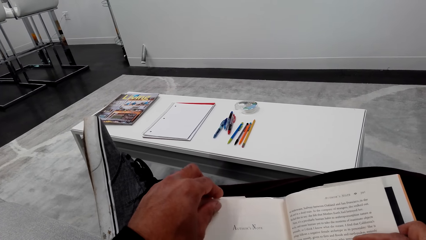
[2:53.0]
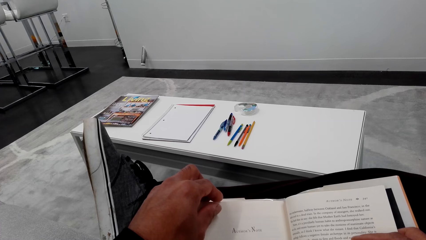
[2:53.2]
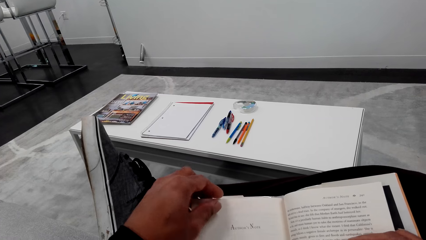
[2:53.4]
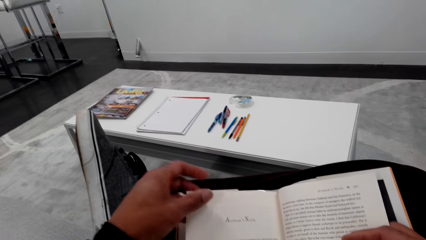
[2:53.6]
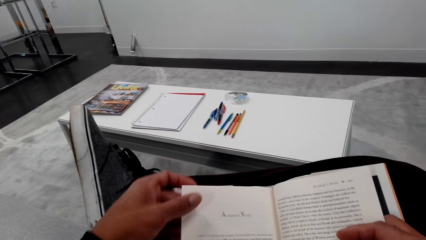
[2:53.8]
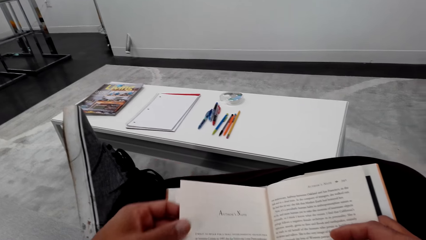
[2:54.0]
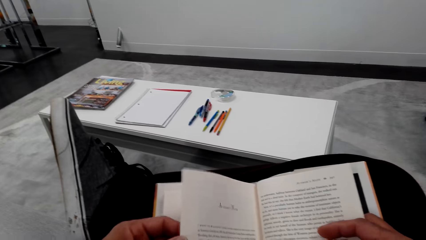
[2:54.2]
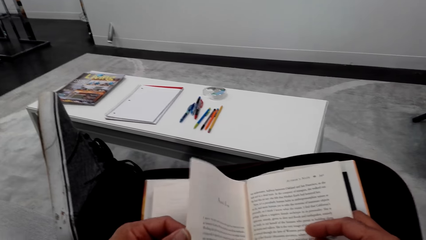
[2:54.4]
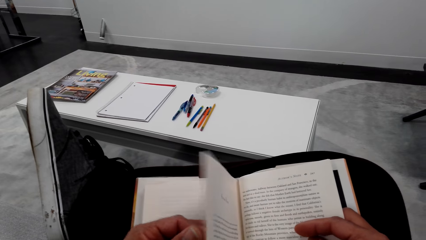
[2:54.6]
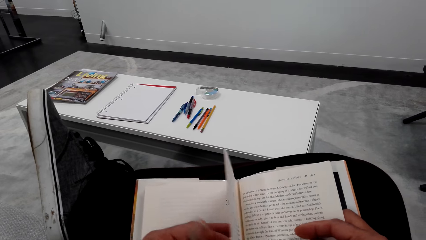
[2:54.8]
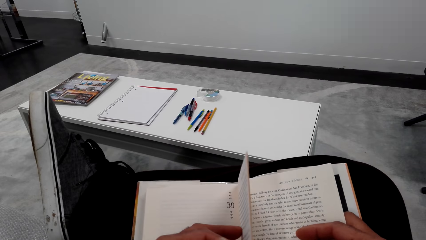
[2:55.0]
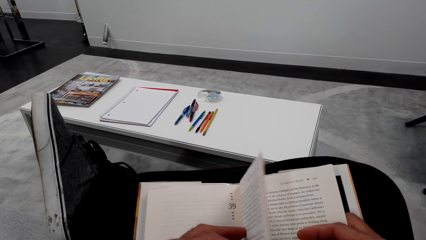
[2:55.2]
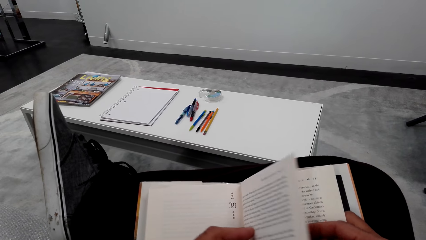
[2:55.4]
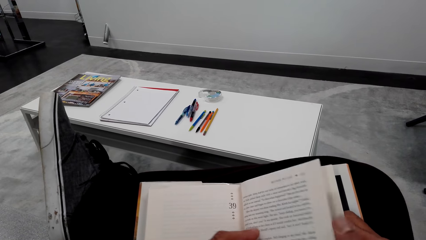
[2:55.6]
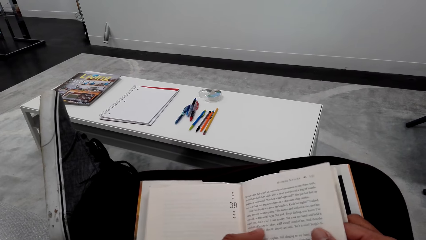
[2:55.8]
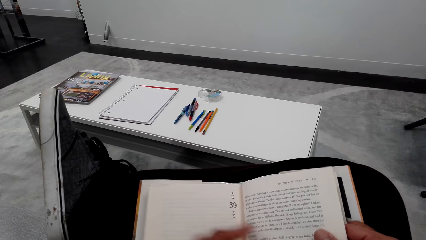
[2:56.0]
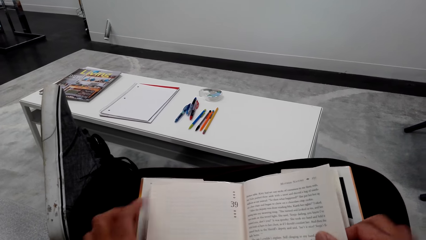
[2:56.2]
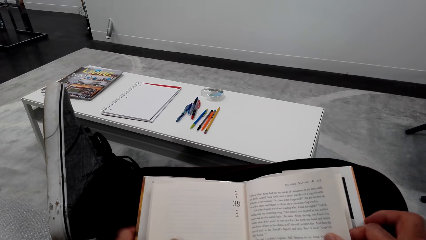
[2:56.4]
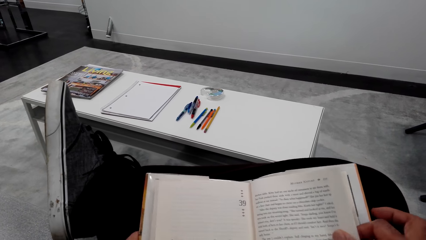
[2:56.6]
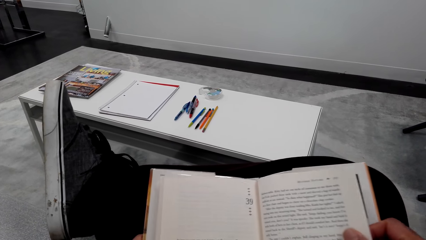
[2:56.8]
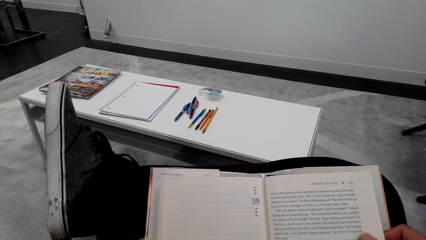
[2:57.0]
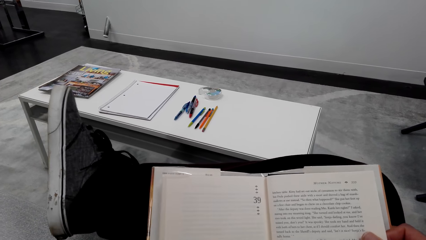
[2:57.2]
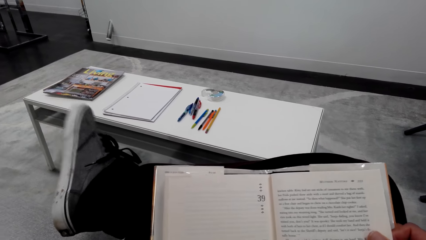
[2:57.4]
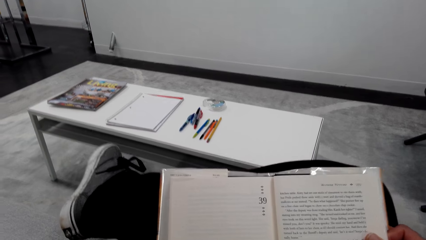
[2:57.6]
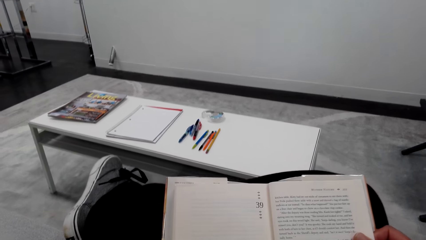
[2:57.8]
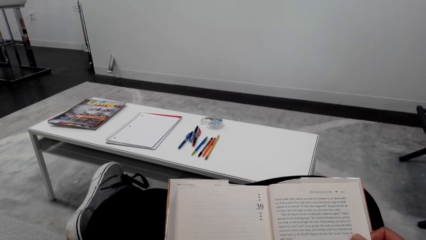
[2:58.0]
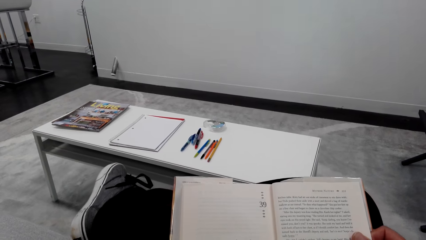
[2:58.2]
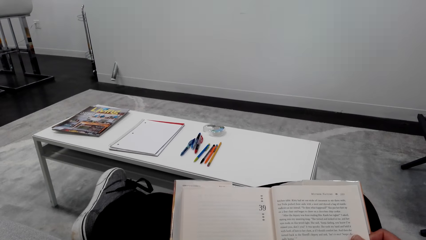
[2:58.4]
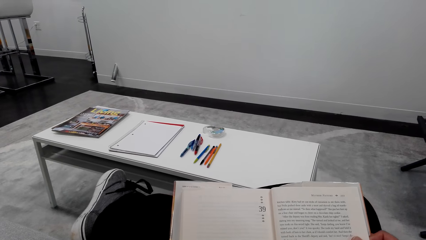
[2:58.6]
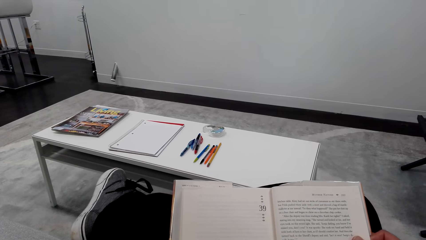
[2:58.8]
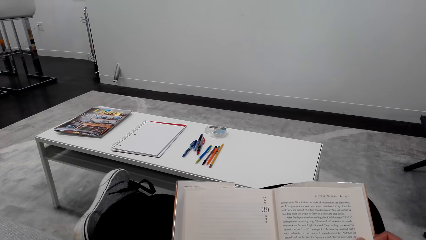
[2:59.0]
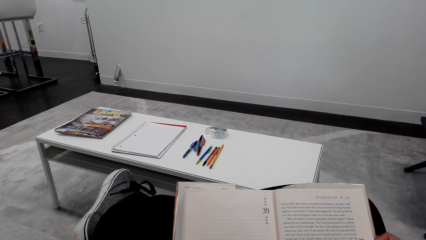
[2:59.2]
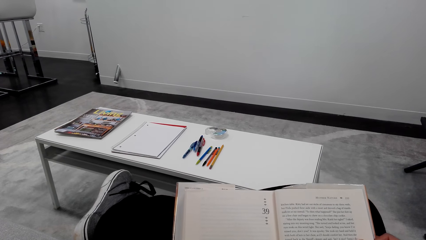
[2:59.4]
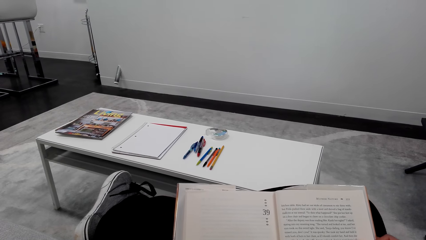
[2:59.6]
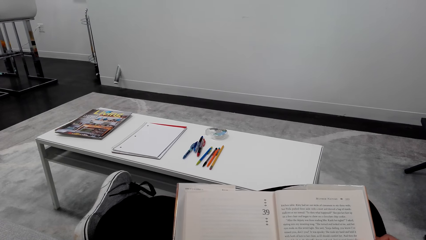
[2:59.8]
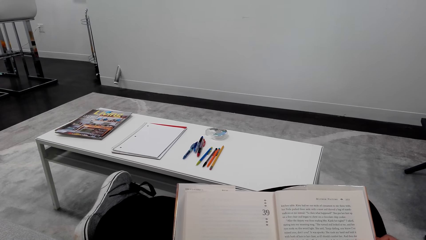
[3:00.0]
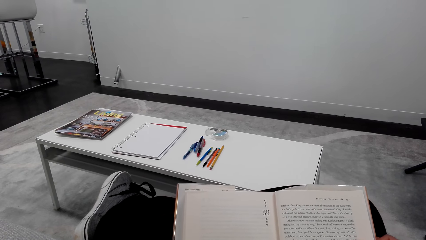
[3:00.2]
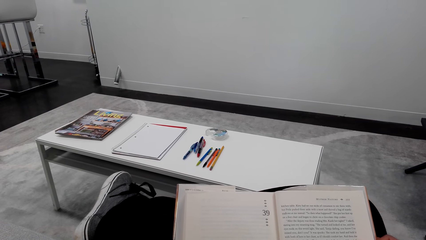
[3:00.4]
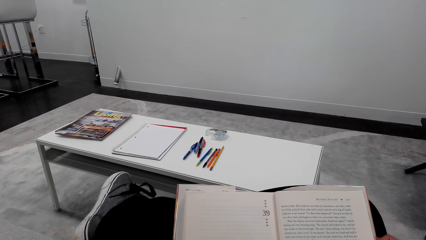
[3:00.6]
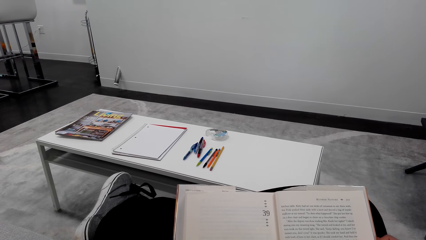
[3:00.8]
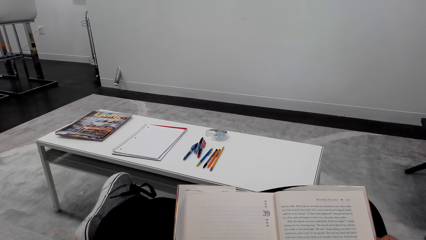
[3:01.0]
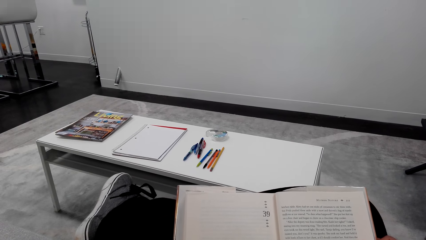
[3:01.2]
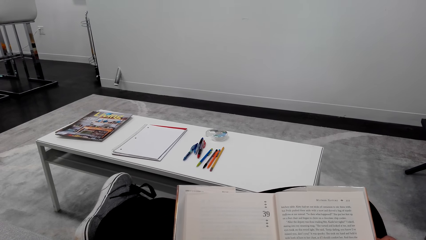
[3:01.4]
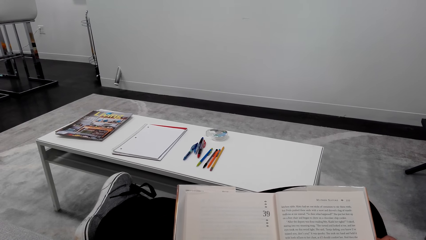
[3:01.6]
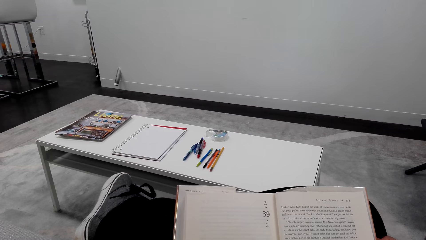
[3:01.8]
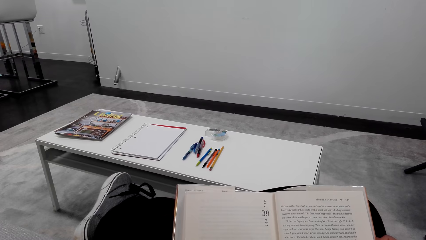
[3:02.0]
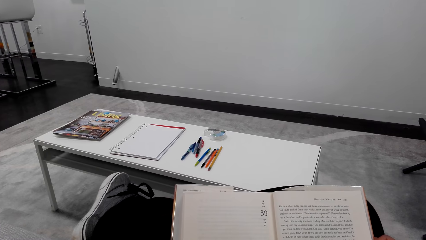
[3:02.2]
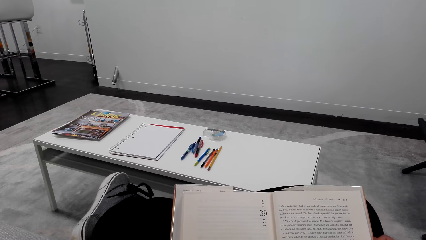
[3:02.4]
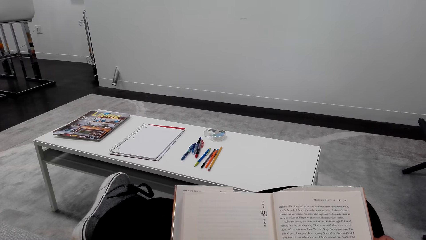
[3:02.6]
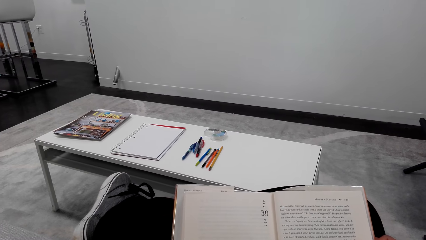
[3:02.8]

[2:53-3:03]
The camera wearer turns the page. They read the book.

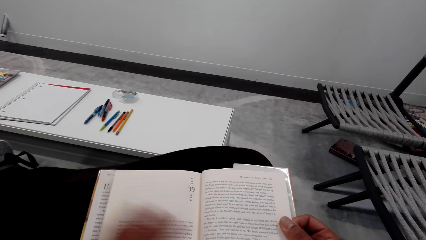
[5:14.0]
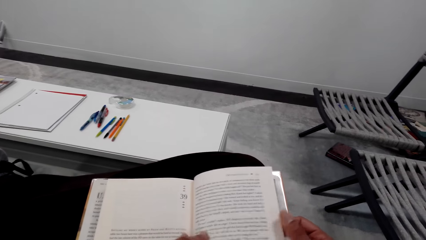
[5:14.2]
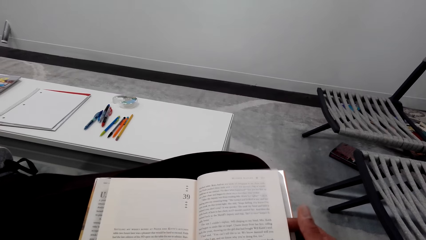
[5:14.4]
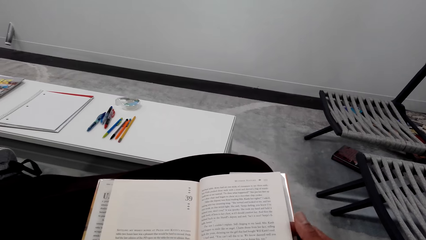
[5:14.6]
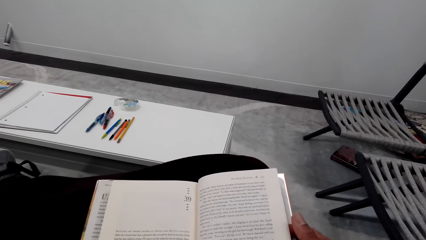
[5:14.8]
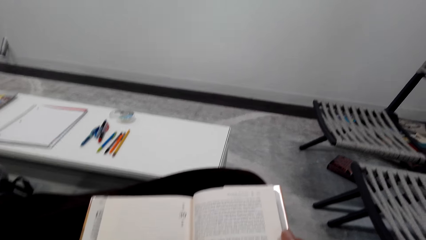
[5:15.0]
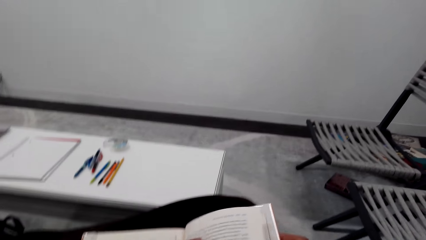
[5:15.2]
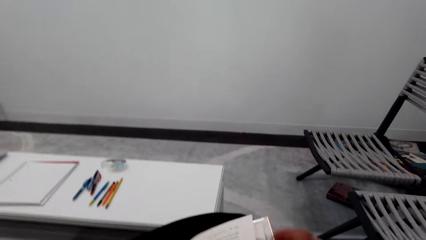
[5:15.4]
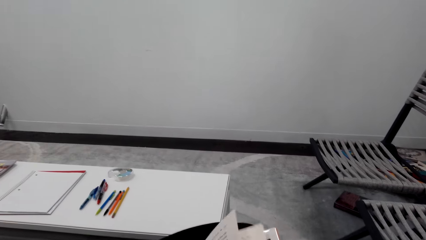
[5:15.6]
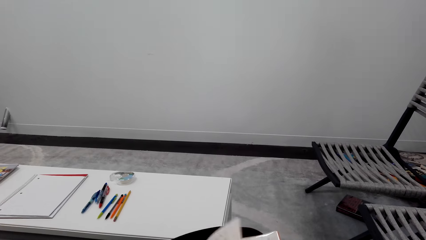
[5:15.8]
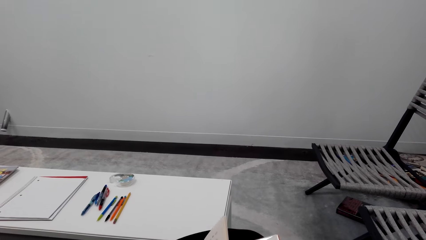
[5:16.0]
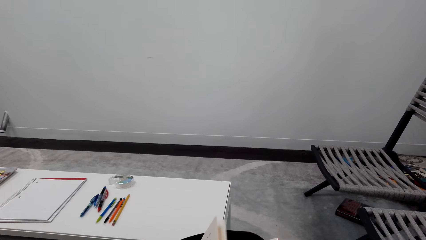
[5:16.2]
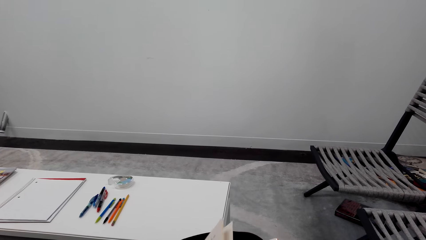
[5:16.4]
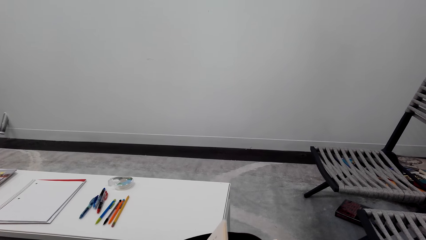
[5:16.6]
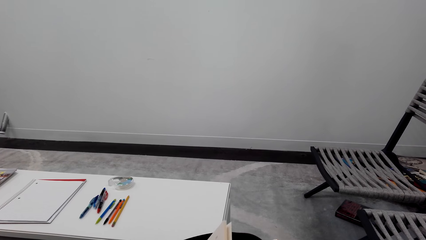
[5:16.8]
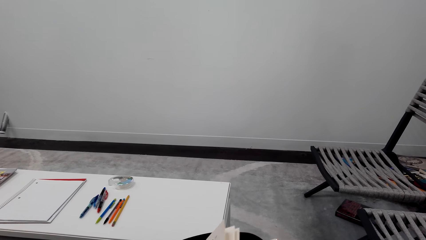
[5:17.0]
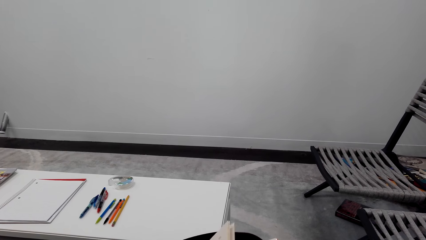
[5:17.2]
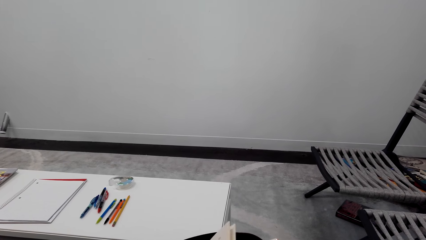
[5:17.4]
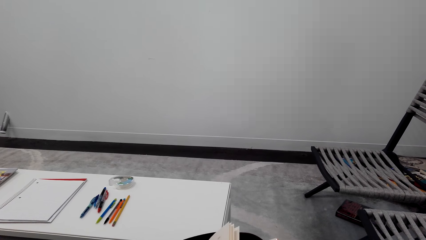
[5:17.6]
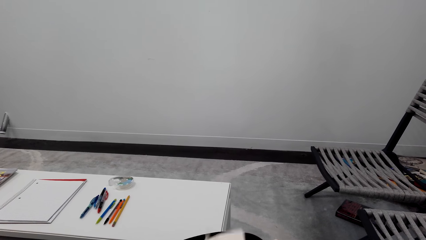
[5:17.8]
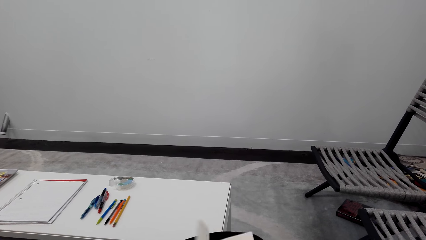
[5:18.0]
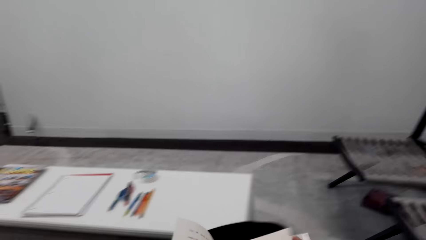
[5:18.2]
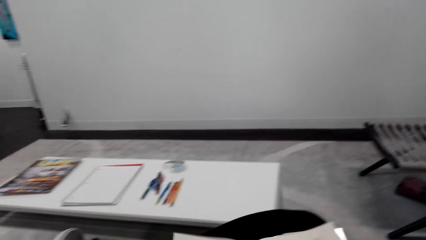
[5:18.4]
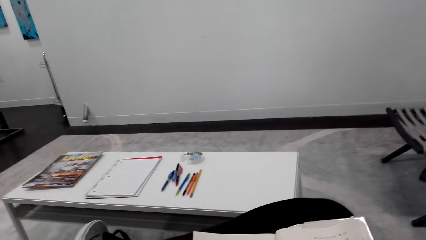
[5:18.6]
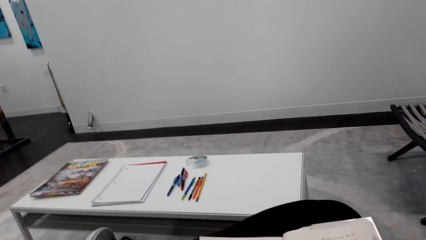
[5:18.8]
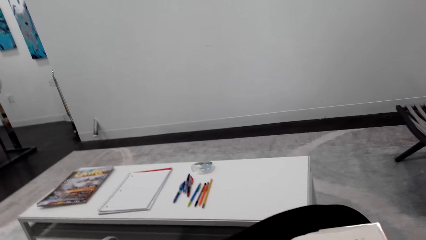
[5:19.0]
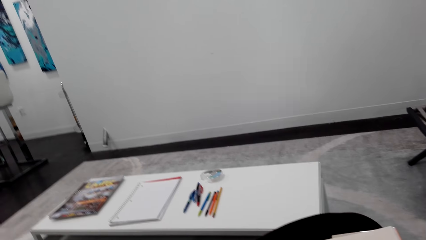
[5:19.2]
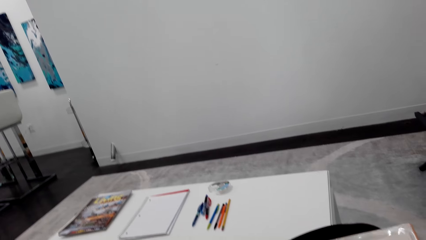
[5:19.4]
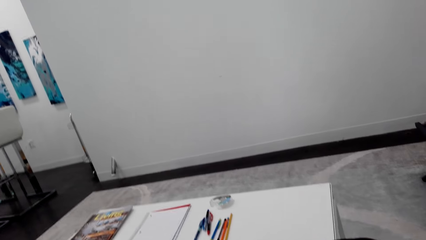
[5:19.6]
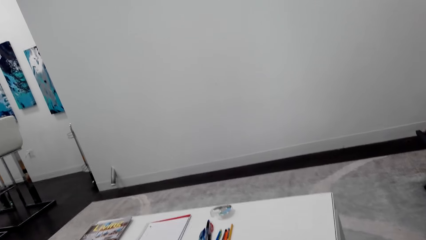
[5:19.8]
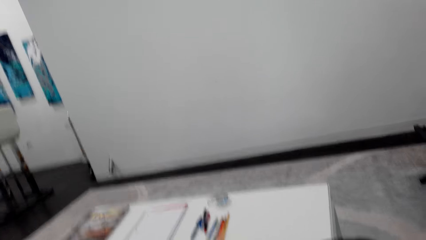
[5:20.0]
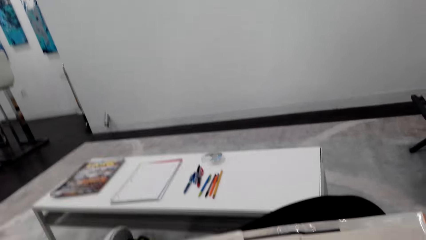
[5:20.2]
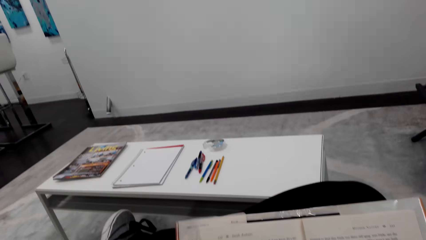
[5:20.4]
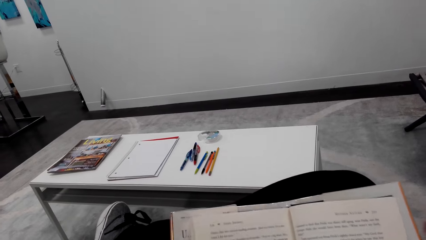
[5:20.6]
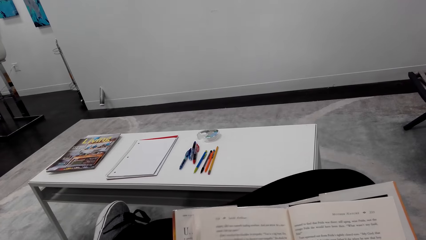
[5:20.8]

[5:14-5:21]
The camera wearer flips a page on the book. They read the book.
